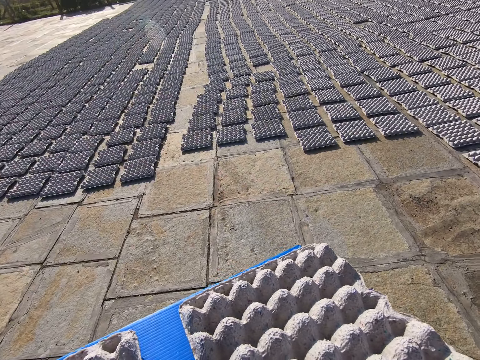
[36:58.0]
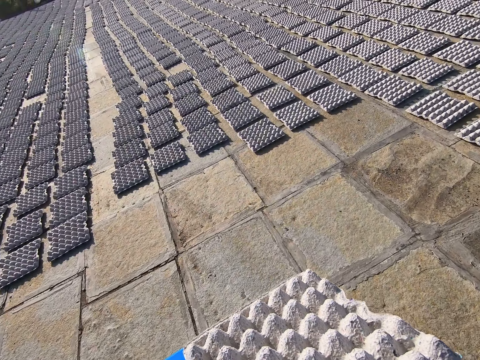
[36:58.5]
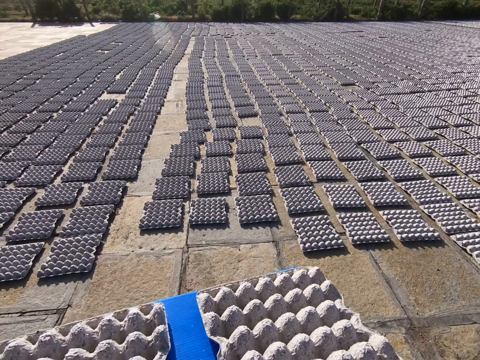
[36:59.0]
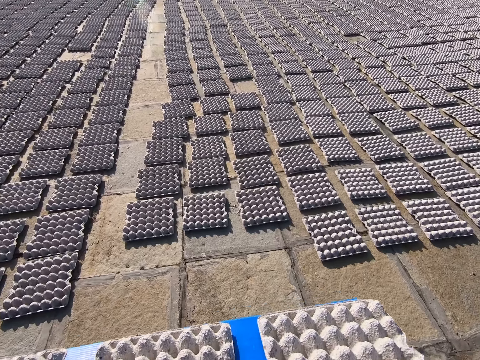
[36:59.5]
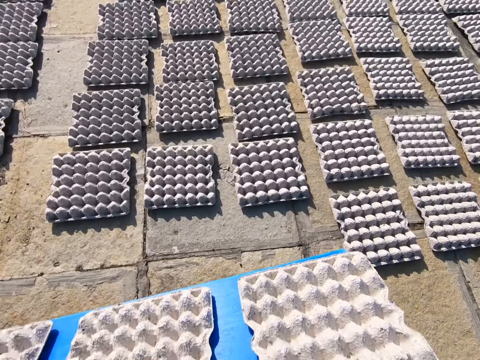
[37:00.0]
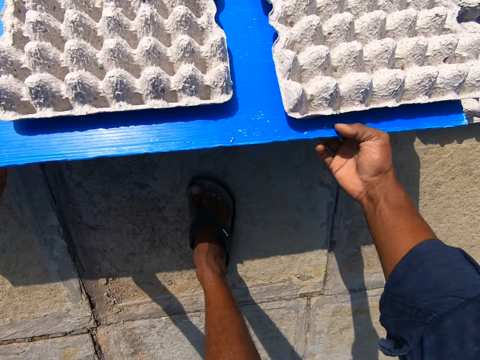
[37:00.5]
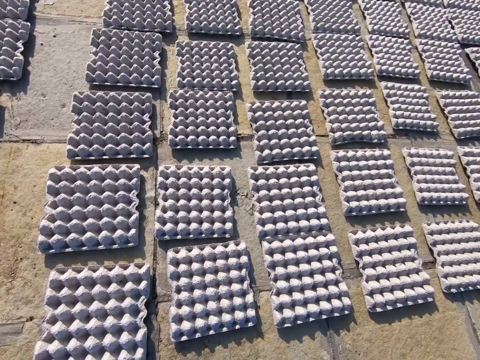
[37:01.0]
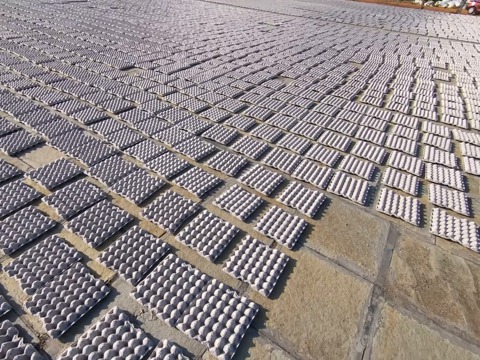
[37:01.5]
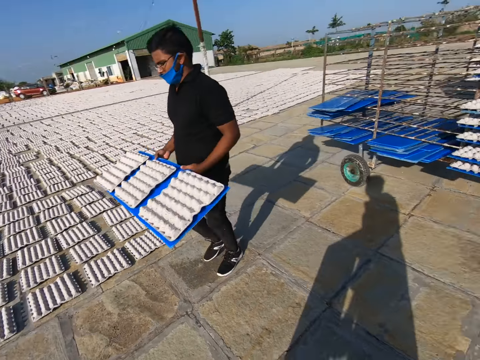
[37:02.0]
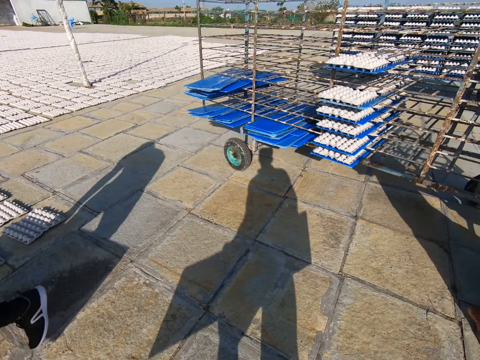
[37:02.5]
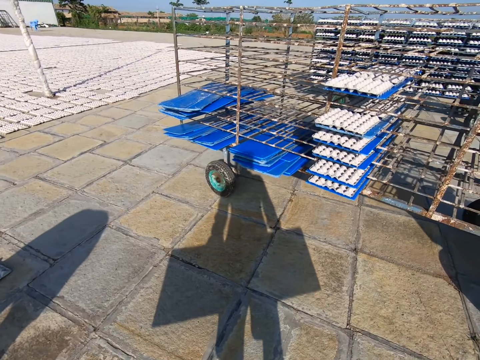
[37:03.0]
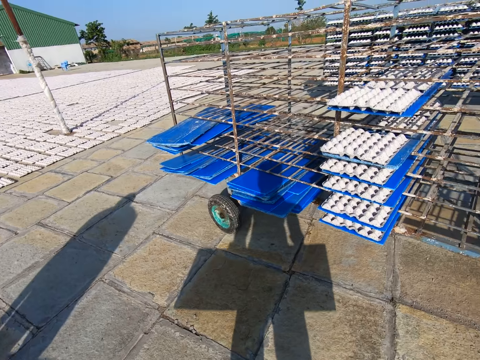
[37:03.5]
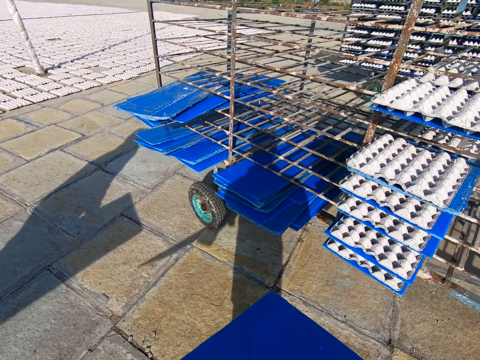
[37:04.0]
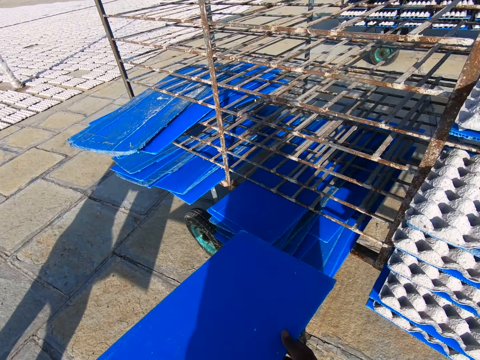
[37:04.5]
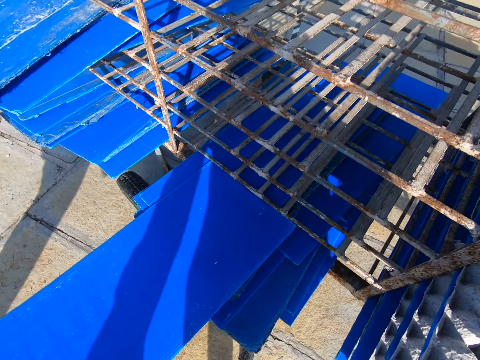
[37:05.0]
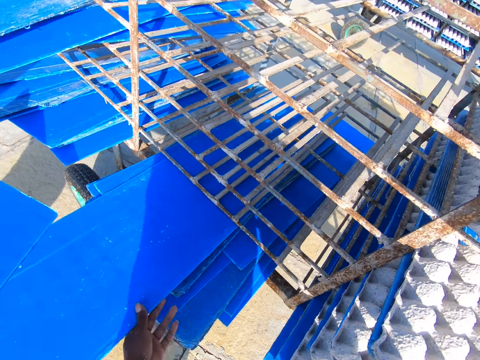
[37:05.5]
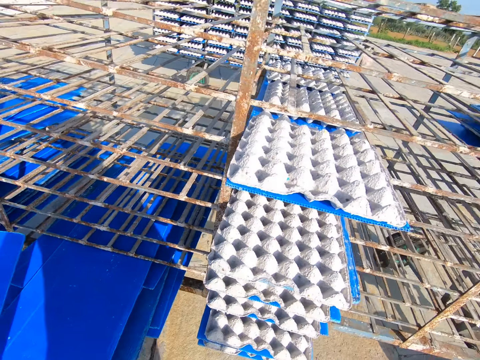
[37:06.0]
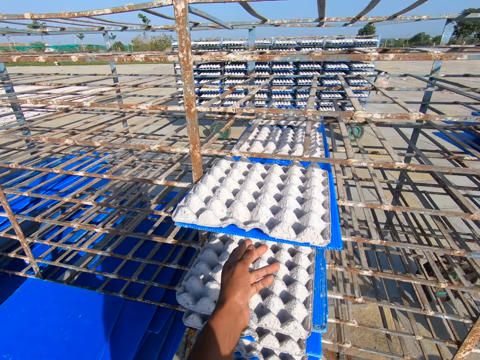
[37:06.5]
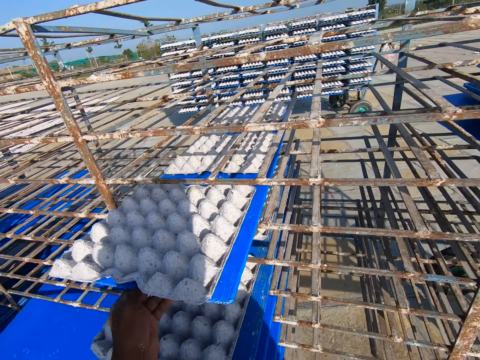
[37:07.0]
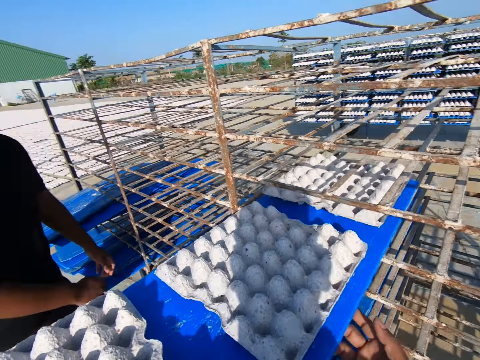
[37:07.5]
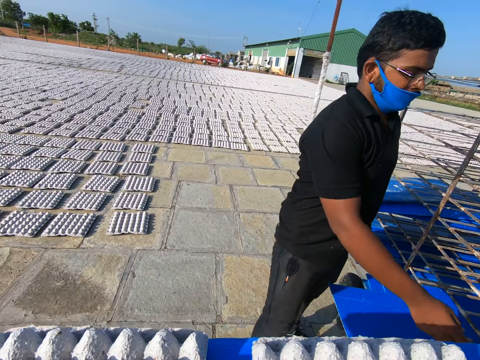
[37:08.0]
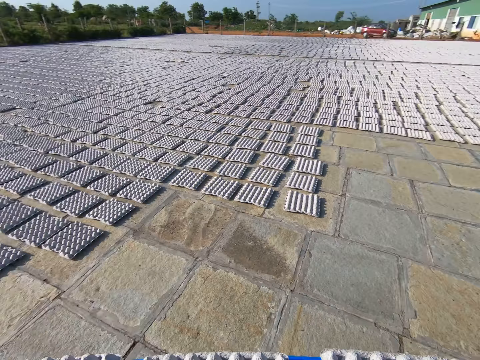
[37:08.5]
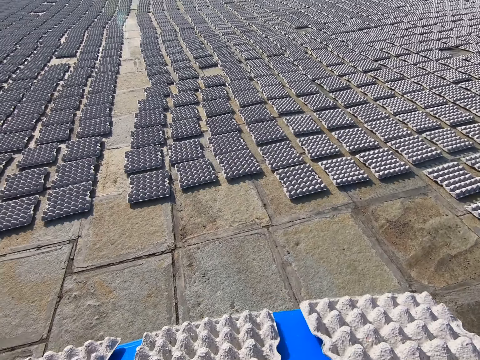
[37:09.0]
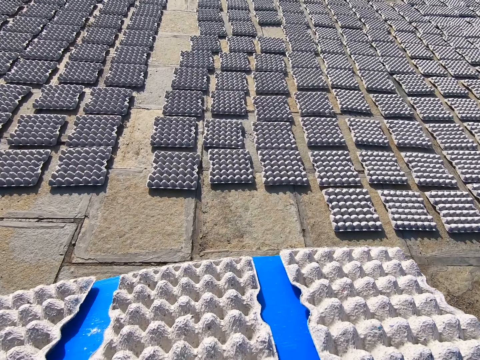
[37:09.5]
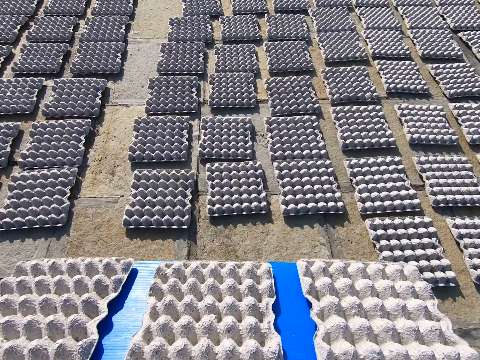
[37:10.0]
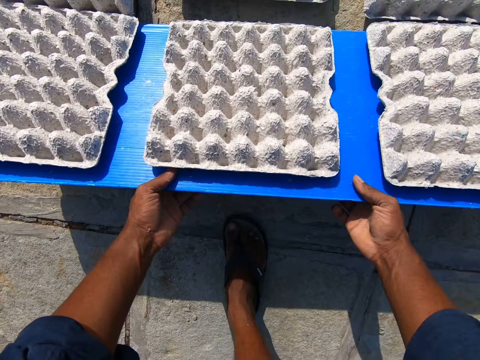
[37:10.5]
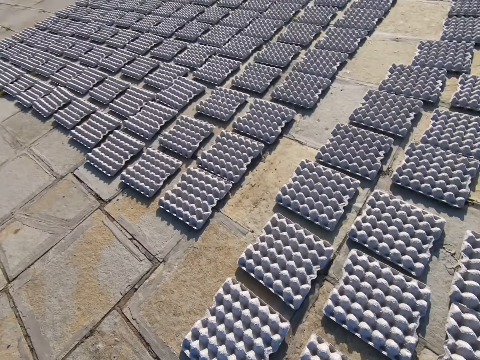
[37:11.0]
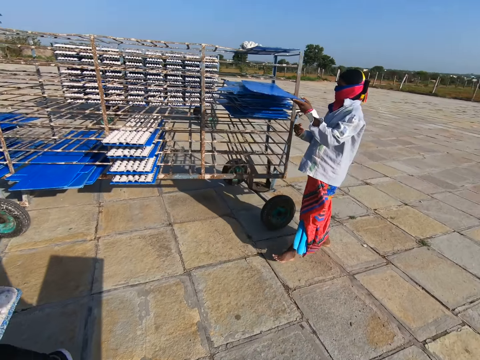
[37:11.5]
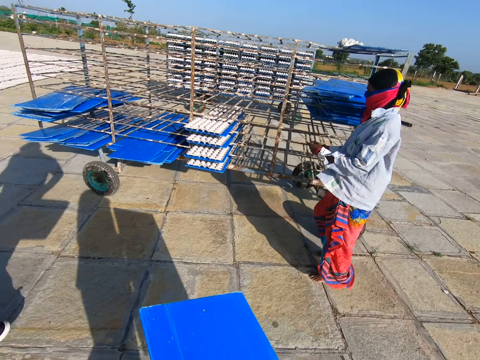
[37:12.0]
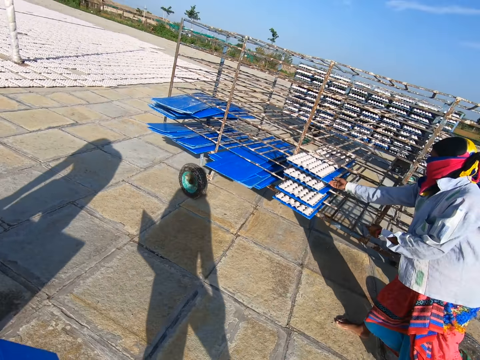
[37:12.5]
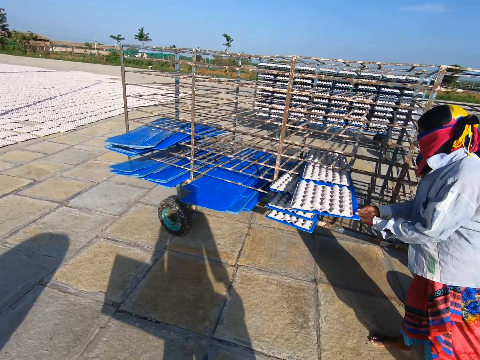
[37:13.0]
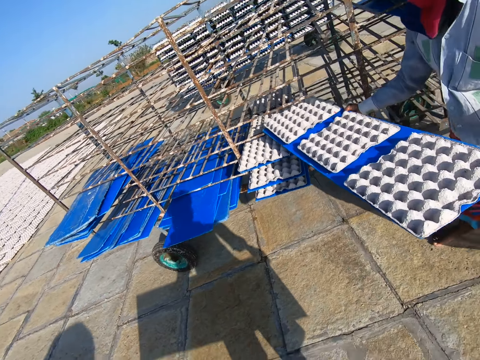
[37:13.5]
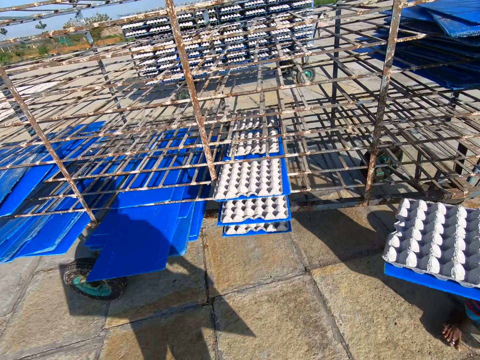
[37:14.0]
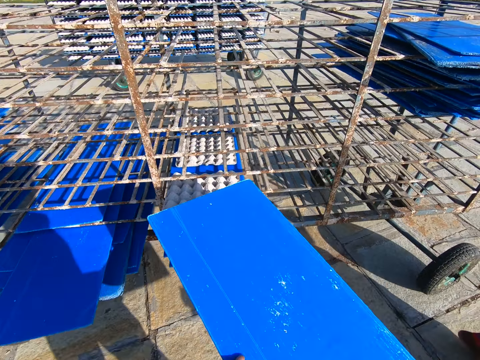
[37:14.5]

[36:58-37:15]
The camera wearer walks. He drops some crates on the ground from the tray in both hands. He walks. He drops the tray on the rack with his left hand. A man puts a tray in the rack with his right hand. The camera wearer removes a tray from the rack with both hands. He walks. He drops some crates on the ground from the tray in both hands. He walks. A woman removes a tray from the rack with both hands.

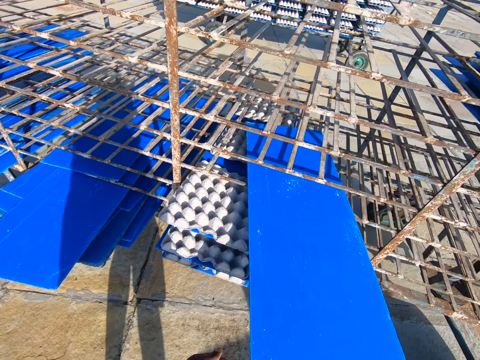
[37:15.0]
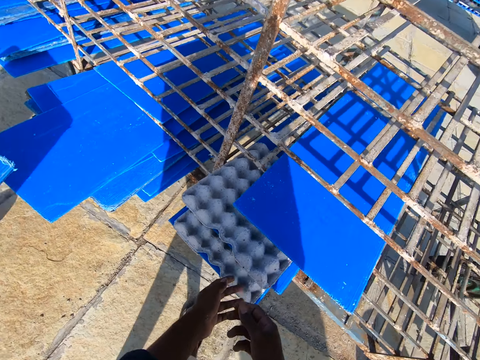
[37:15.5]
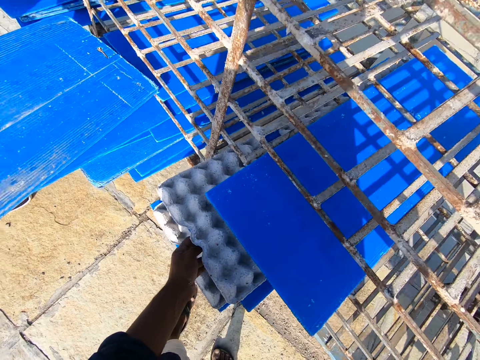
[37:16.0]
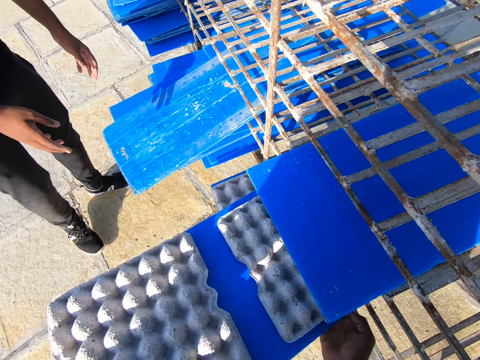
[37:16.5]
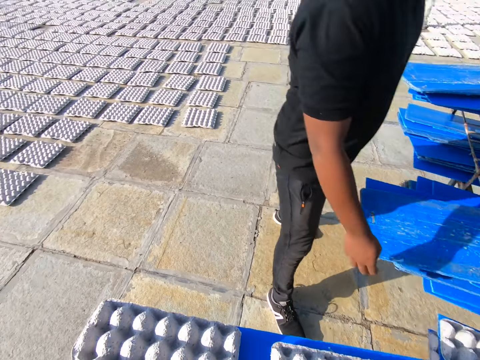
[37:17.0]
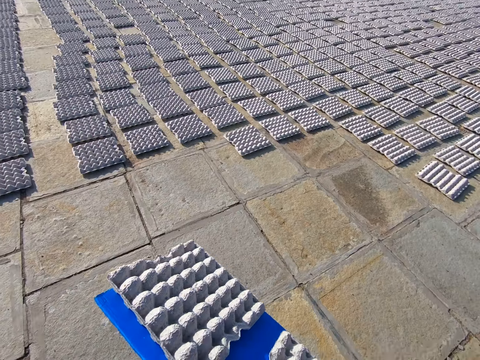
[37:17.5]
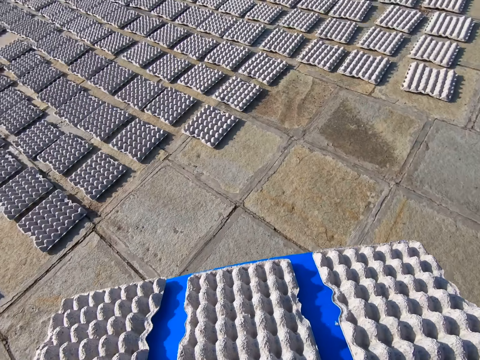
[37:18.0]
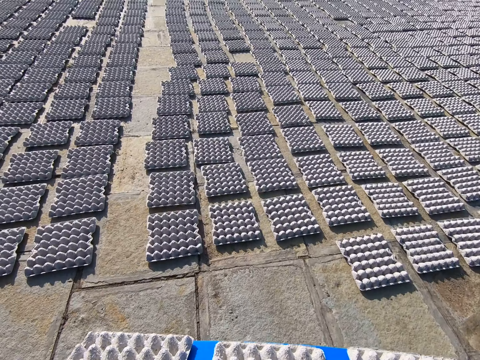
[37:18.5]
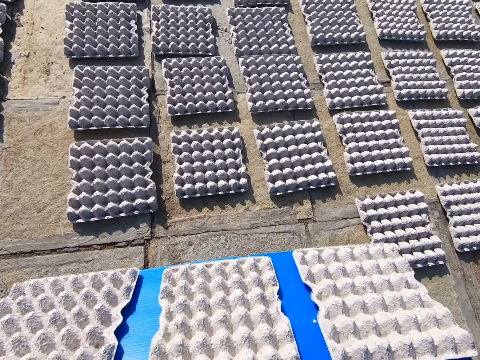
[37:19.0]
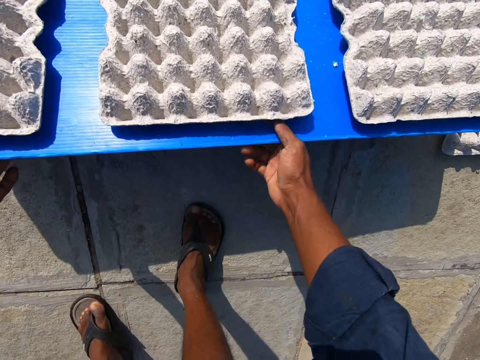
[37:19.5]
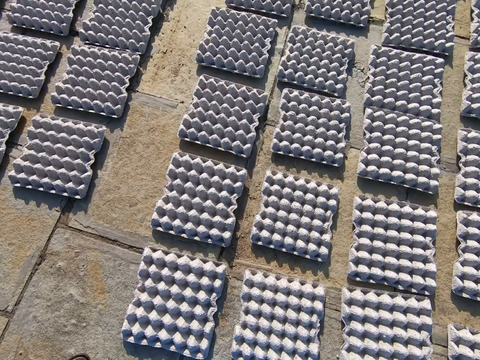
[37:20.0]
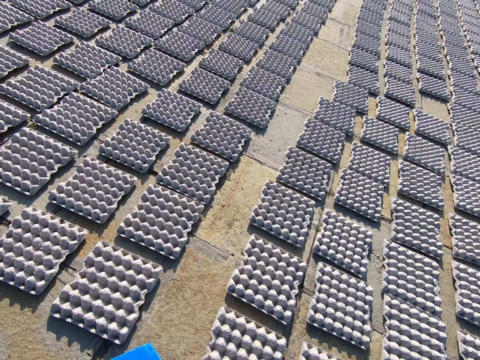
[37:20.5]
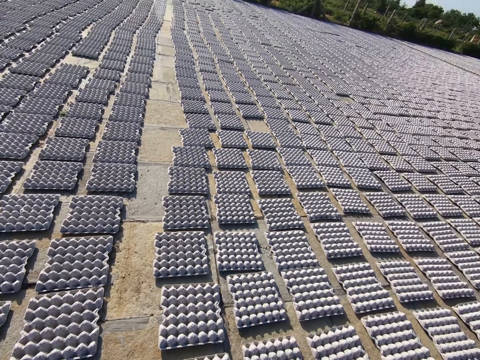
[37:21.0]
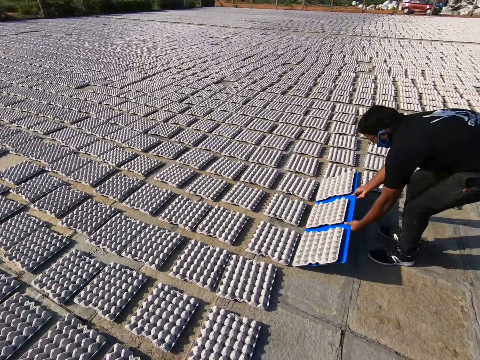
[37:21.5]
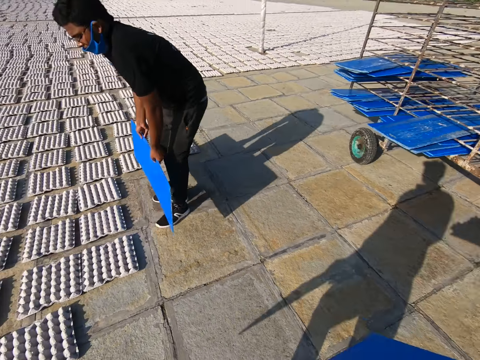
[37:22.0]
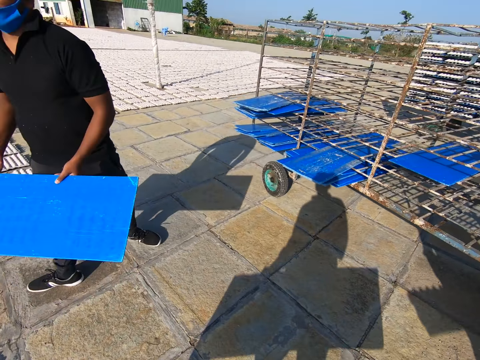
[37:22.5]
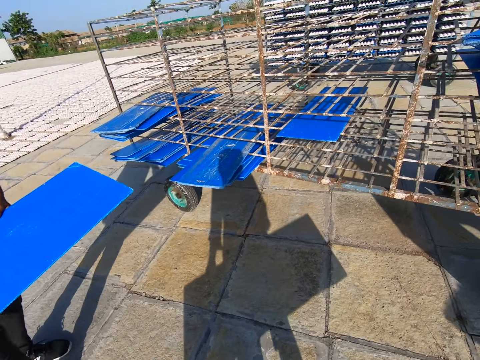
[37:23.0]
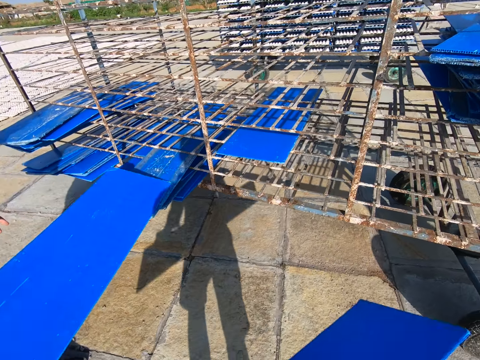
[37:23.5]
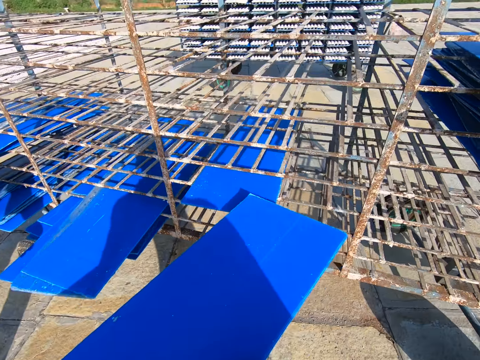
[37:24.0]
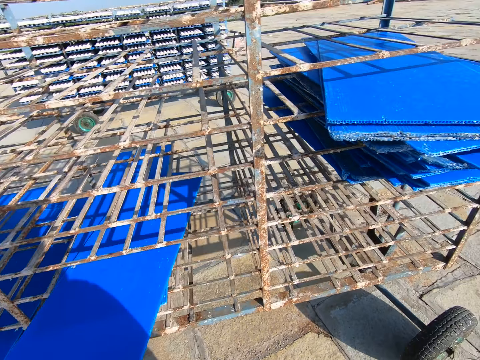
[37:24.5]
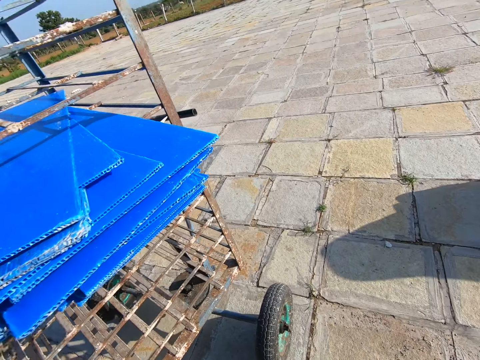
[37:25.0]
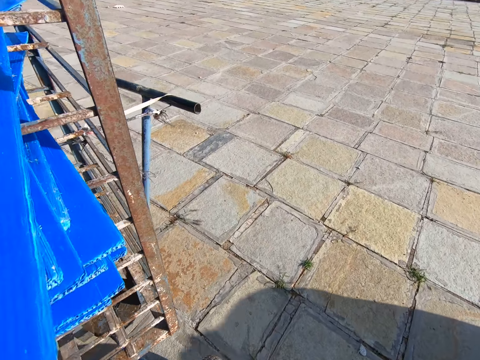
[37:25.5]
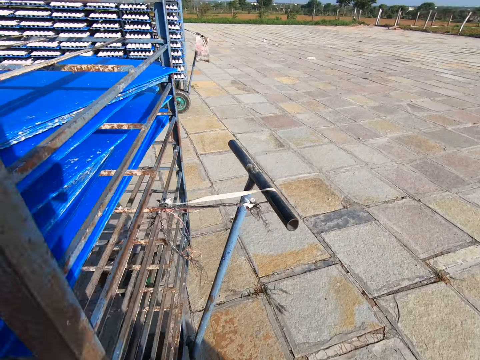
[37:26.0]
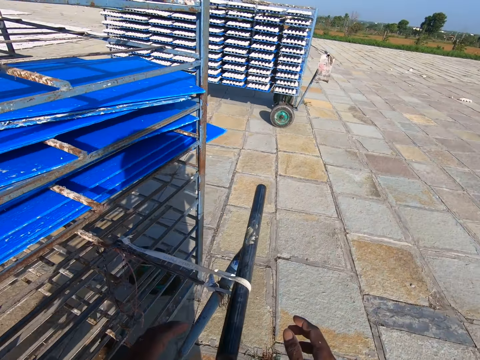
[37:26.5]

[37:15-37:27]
The camera wearer drops the tray on the rack with his right hand. He removes a tray from the rack with both hands. A man puts a tray in the rack with his right hand. The camera wearer walks. He drops some crates on the ground from the tray in both hands. The man drops some crates on the ground from a tray in both hands. The camera wearer walks. The man puts a carton in the cart. The camera wearer drops the tray on the rack with his left hand. He walks.
